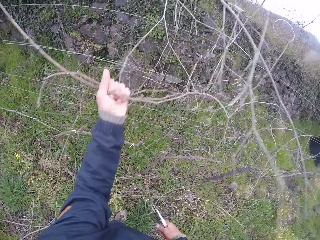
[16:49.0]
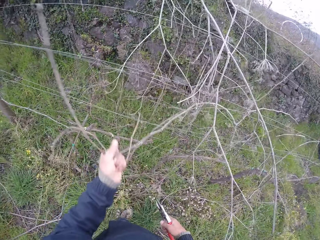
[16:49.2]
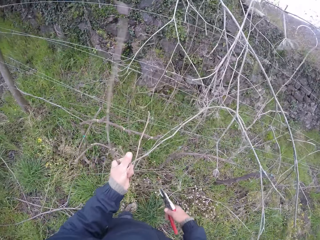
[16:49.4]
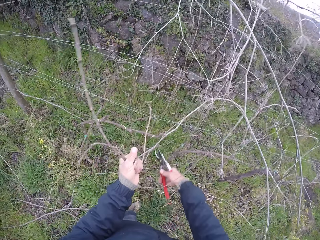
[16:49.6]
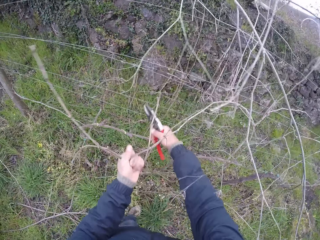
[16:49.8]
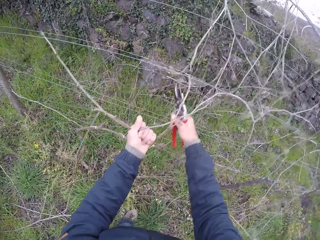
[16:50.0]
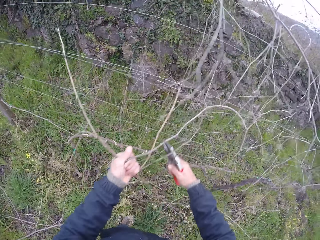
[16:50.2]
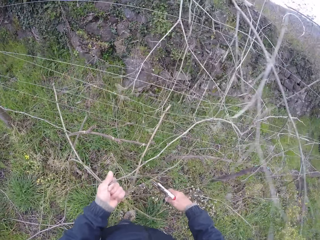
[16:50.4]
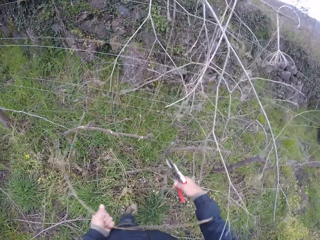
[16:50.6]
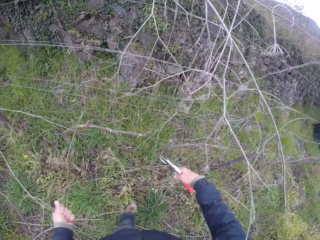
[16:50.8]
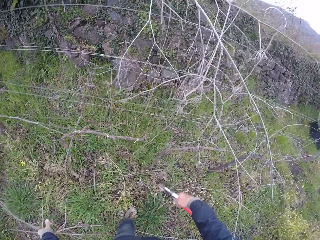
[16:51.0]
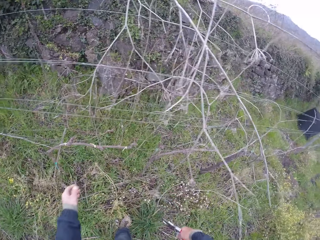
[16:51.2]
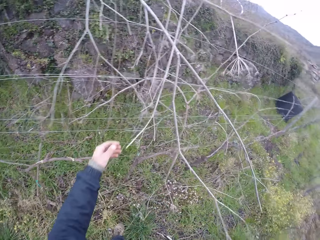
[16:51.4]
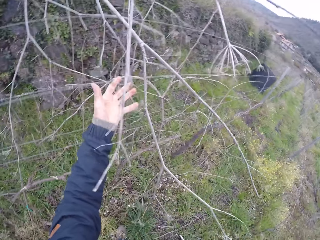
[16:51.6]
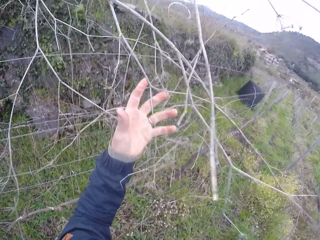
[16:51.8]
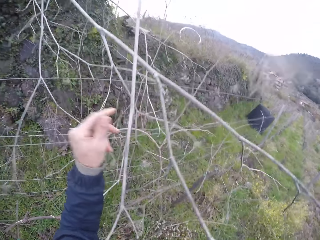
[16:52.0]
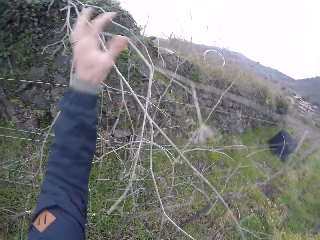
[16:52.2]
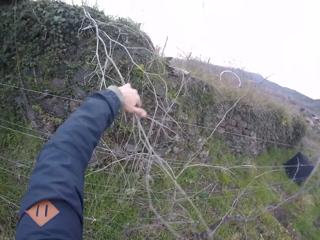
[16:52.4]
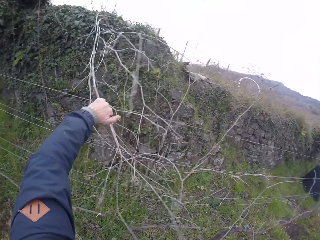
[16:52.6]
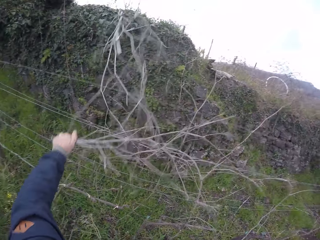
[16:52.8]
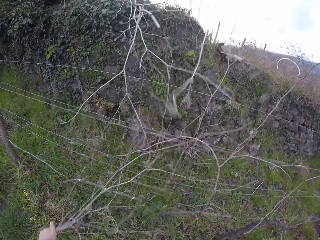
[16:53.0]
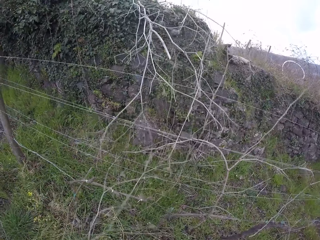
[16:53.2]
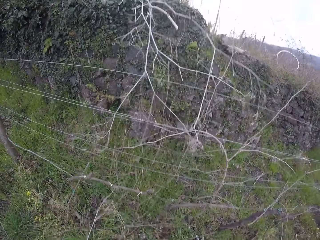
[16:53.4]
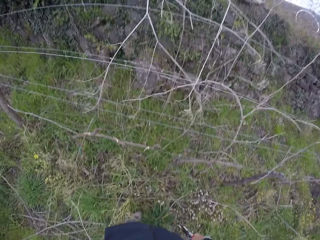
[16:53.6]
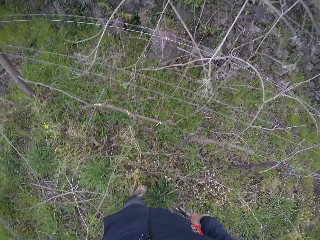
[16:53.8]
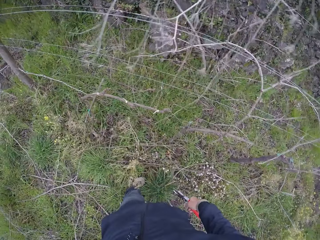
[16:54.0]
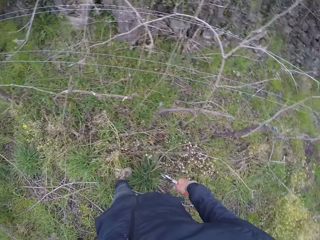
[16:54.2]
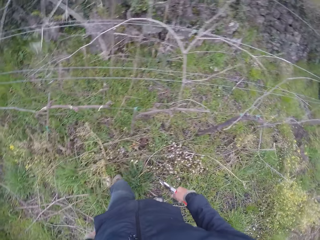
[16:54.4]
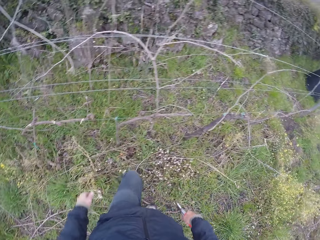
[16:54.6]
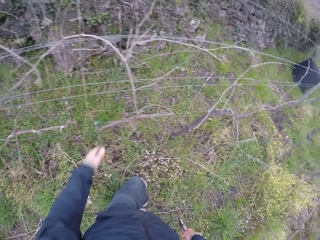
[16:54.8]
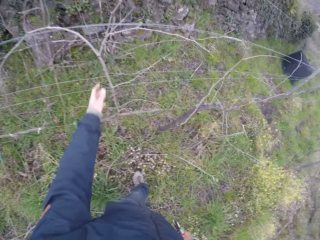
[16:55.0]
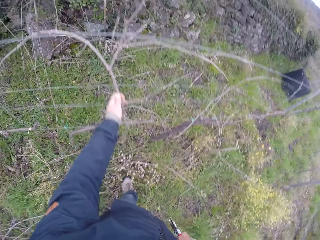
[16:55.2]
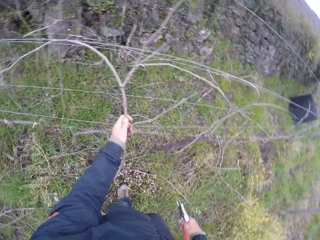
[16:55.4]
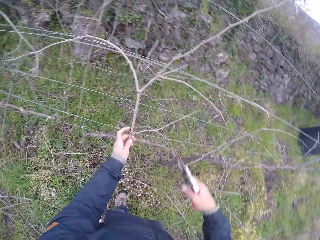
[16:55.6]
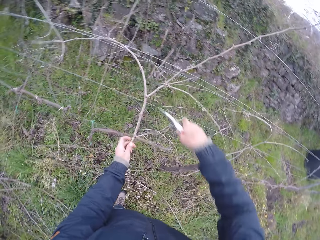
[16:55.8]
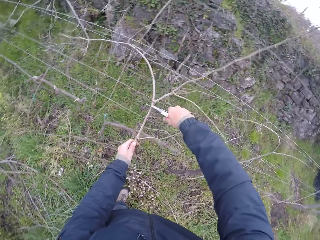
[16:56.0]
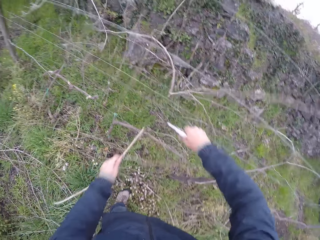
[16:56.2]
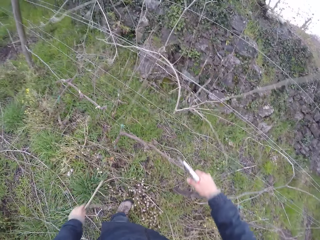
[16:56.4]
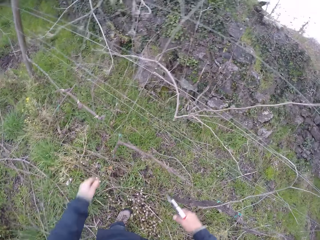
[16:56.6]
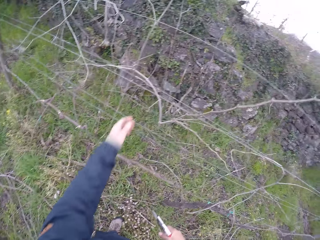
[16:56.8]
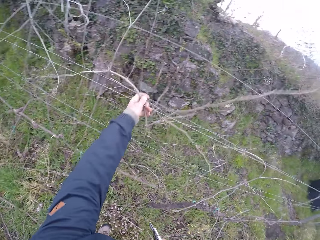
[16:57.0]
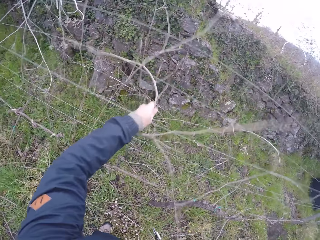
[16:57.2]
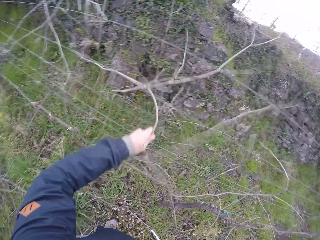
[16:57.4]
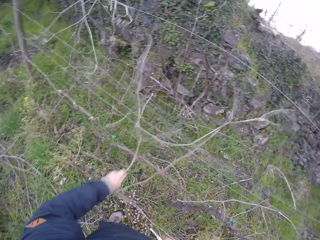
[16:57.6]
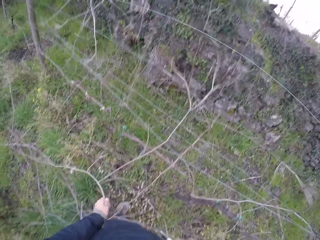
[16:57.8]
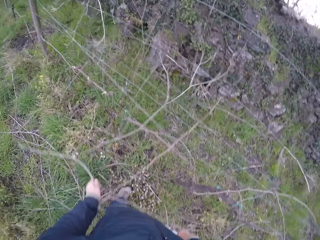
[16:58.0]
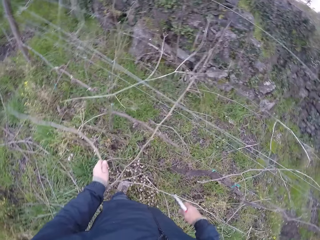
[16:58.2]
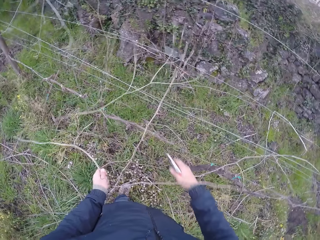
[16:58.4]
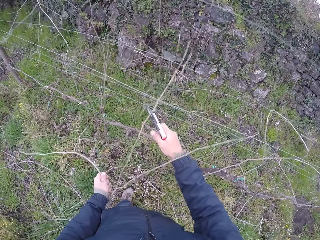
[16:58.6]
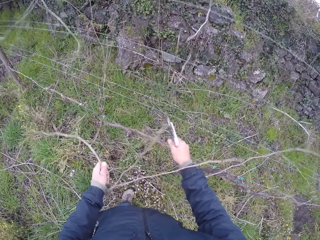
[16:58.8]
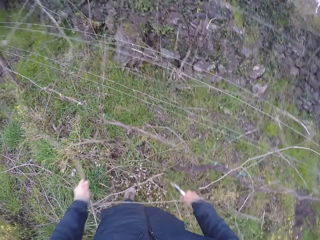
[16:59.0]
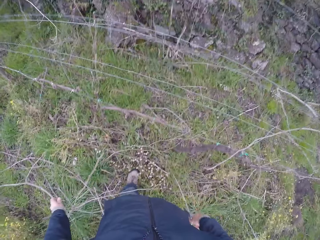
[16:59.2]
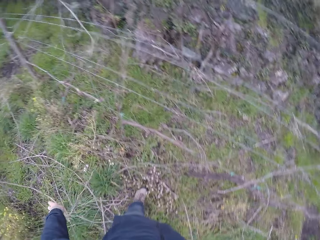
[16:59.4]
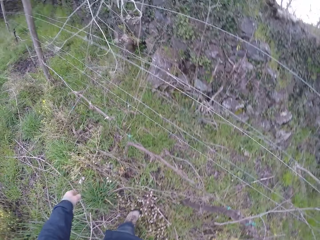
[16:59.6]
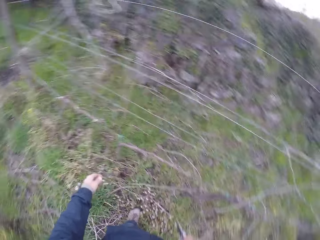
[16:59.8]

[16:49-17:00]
The camera wearer cuts a twig with the pruner in his right hand. He grabs a twig. He removes twigs from the barbed fence with his left hand. He breaks the twig. He drops the twig on the ground. He grabs a twig. He cuts the twig with the pruner in his right hand. He drops the twig on the ground.

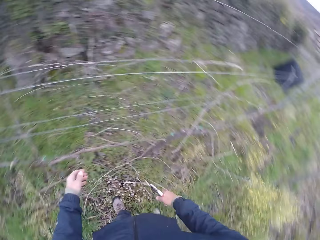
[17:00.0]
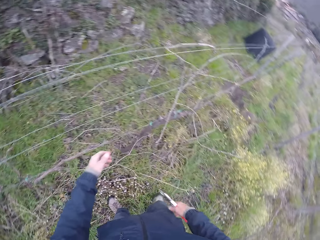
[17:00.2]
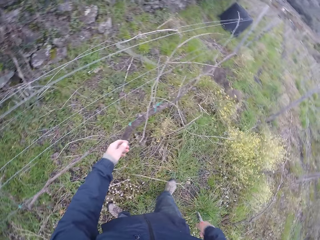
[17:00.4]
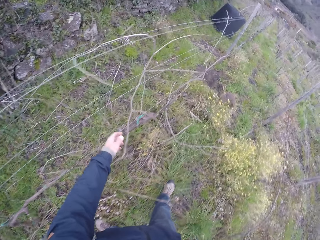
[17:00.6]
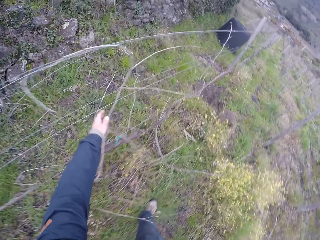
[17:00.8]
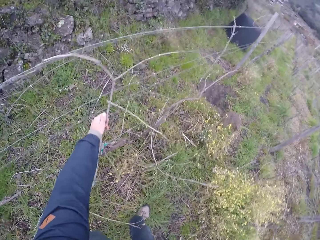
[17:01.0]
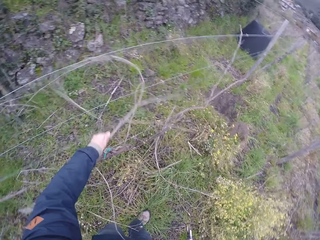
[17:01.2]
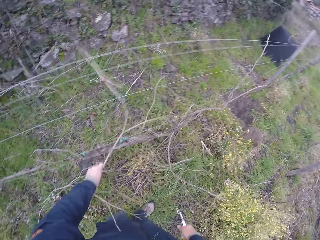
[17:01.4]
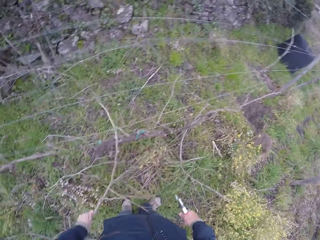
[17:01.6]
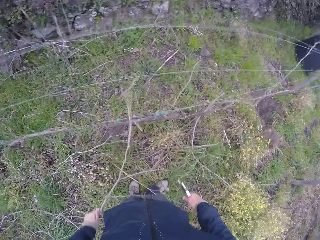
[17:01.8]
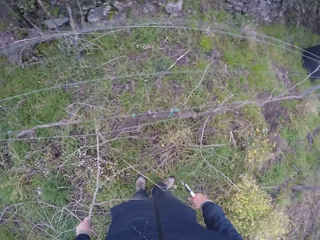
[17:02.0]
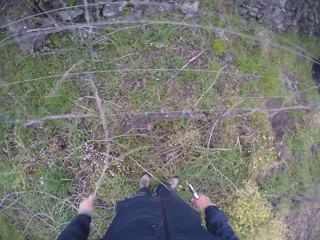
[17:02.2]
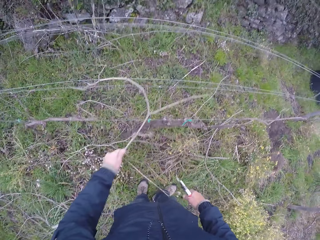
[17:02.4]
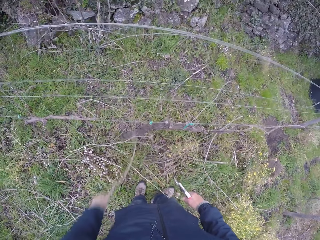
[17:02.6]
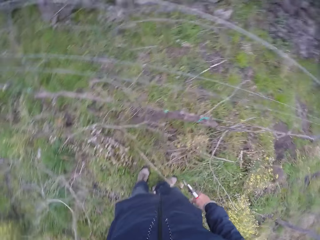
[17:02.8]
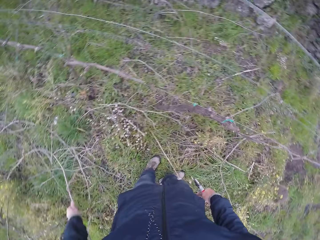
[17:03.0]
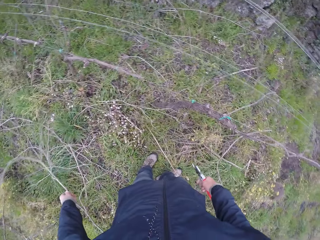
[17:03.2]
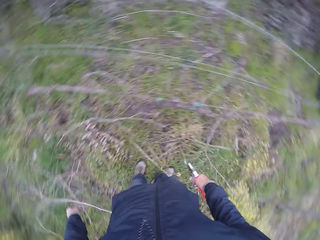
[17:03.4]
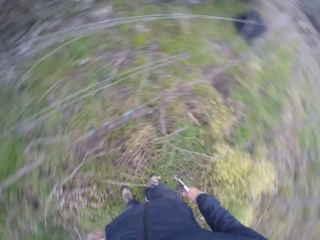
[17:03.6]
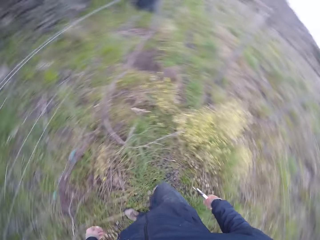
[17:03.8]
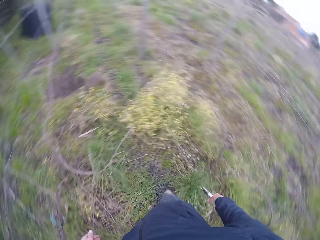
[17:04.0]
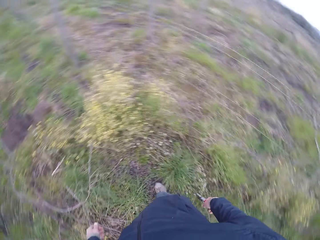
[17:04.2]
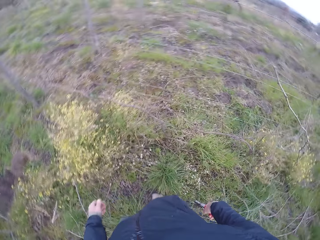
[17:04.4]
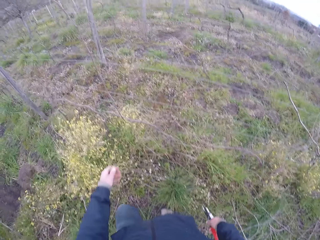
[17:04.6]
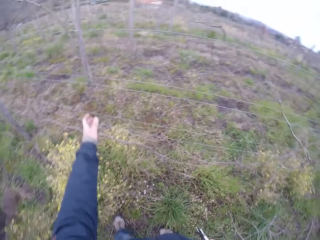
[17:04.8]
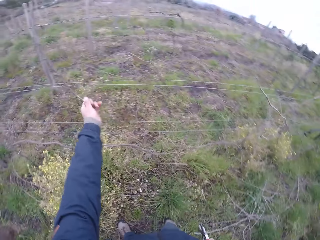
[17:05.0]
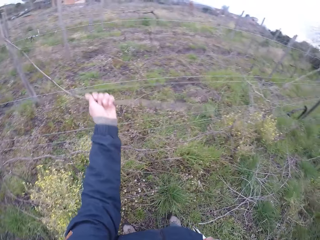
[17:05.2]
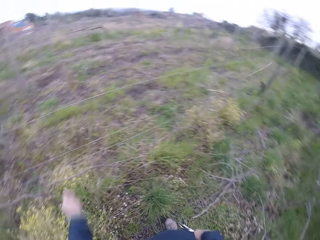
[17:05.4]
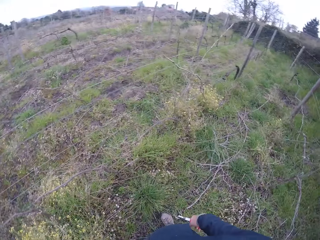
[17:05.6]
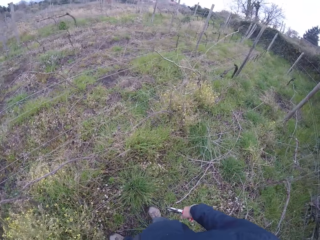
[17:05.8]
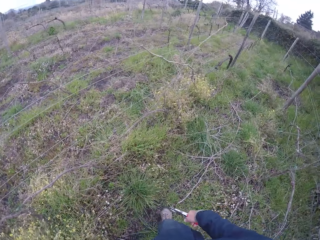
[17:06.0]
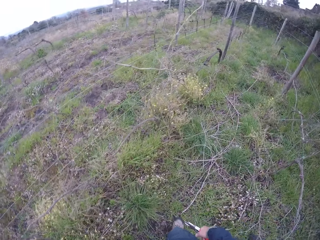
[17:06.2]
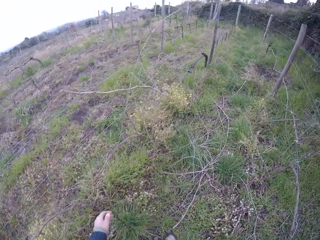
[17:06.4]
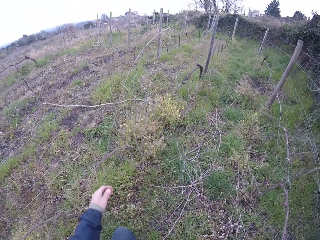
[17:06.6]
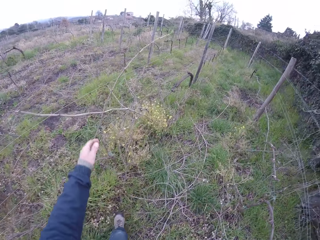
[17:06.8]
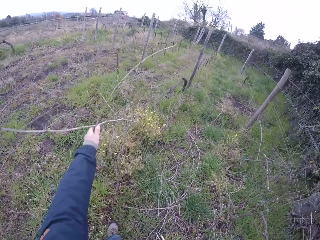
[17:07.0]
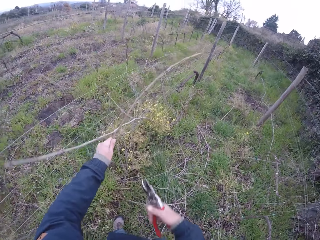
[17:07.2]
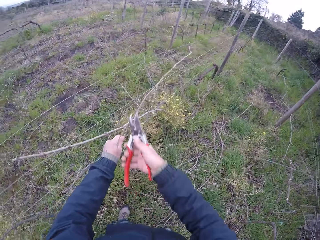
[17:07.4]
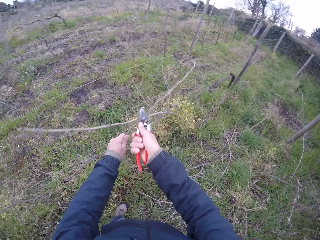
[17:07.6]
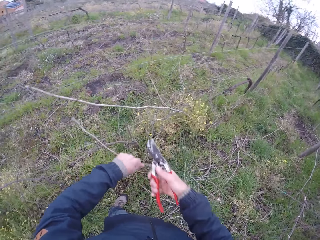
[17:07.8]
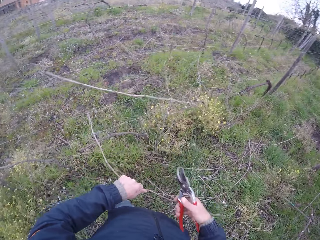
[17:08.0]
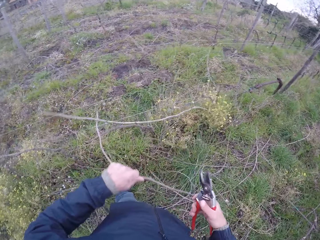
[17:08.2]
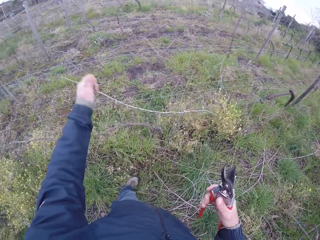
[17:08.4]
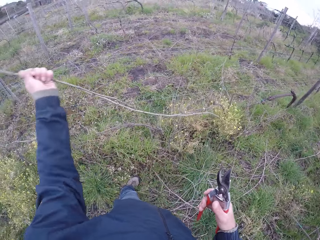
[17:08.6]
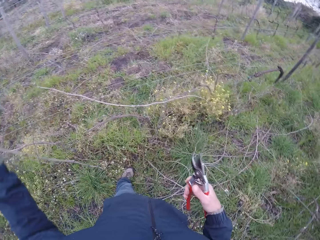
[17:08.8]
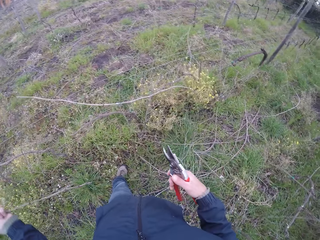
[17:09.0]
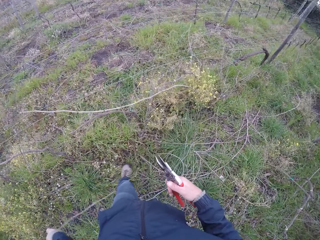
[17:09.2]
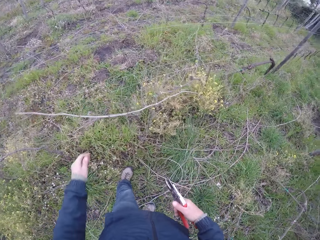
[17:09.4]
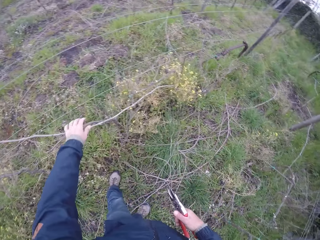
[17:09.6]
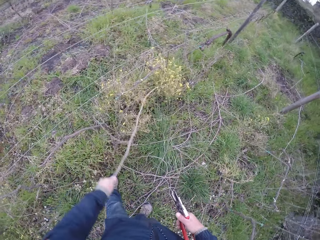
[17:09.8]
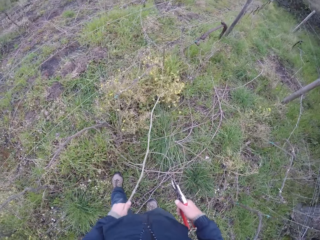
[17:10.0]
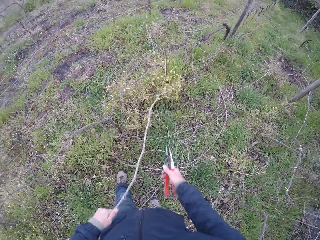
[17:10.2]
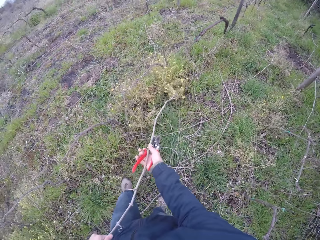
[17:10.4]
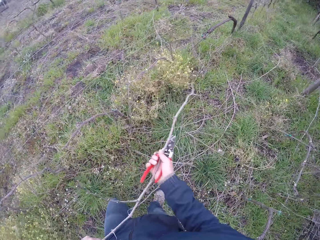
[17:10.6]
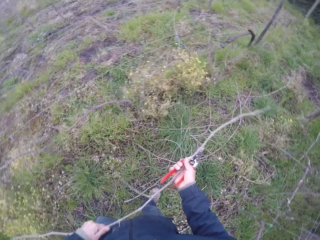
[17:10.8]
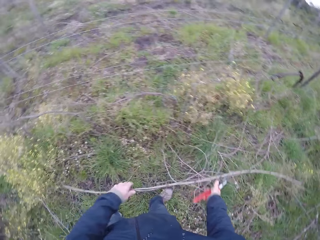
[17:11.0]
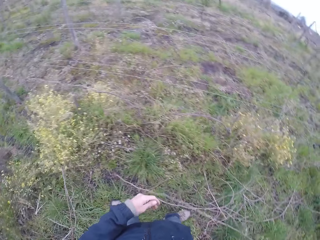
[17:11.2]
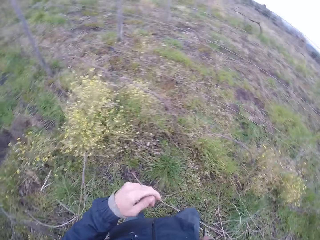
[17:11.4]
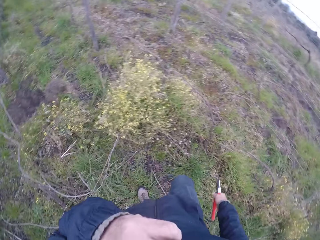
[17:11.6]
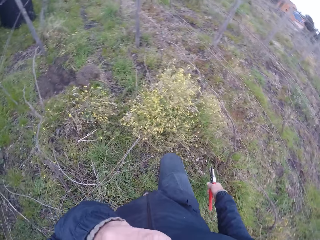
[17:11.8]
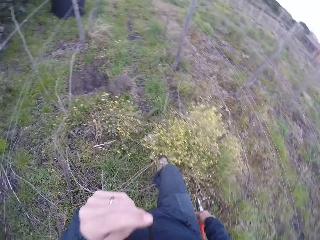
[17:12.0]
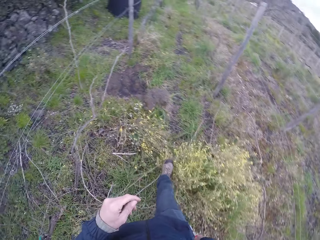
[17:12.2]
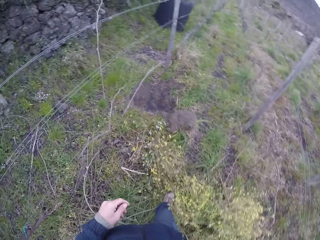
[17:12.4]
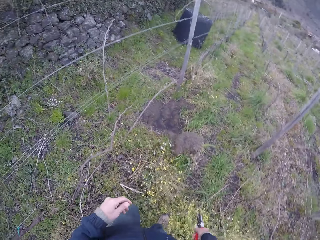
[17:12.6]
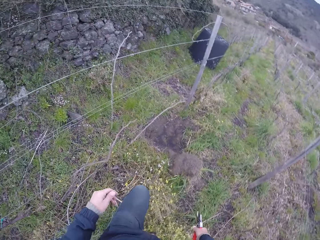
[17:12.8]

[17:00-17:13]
The camera wearer removes twigs from the barbed fence with his left hand. He grabs a twig. He throws the twig to the ground. He removes twigs from the barbed fence with his left hand. He grabs a twig and drops the twig on the ground. He grabs a twig. He cuts the twig with the pruner in his right hand. He drops the twig on the ground. He removes a twig from the barbed fence with his left hand. He grabs the twig. He throws the twig to the ground.
